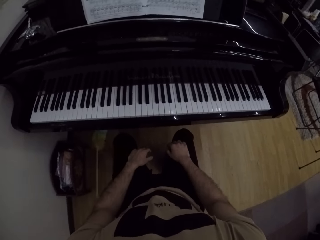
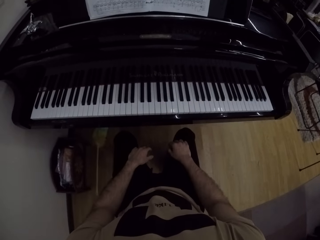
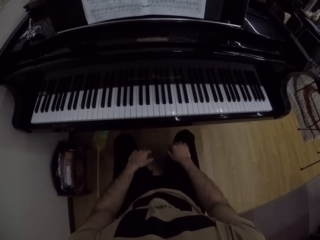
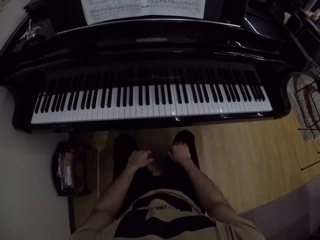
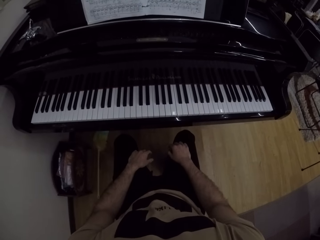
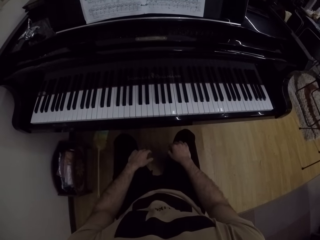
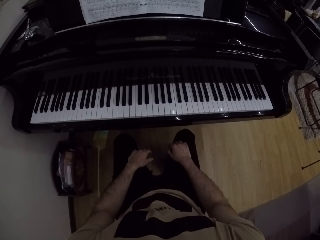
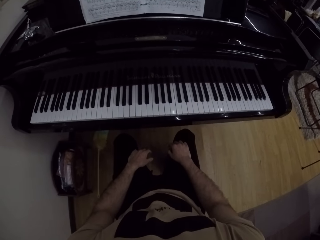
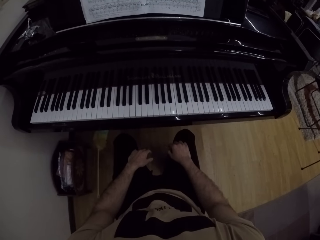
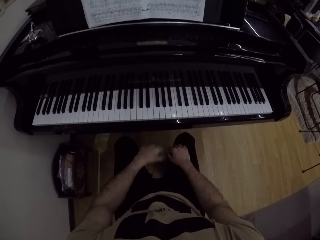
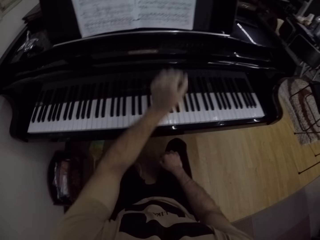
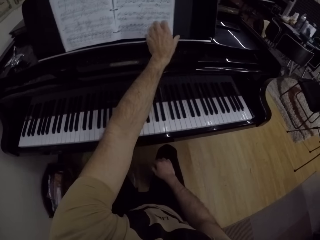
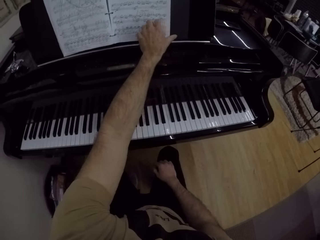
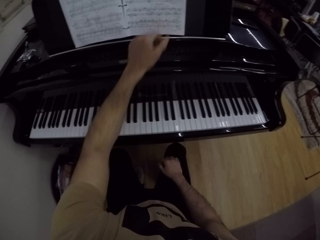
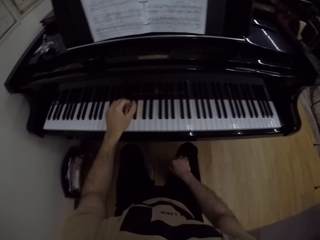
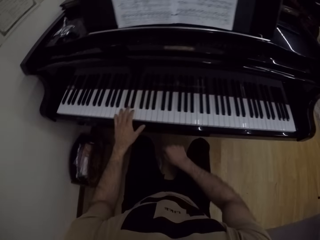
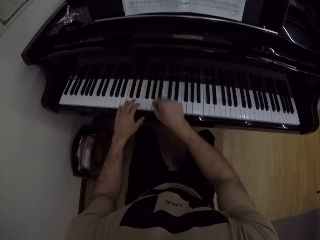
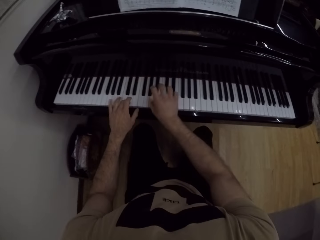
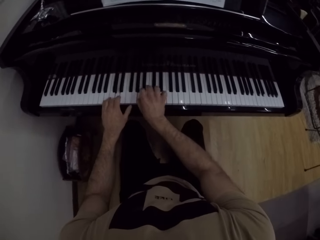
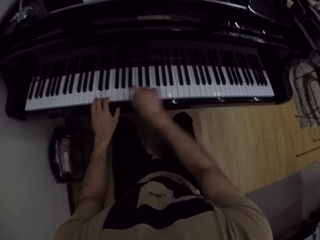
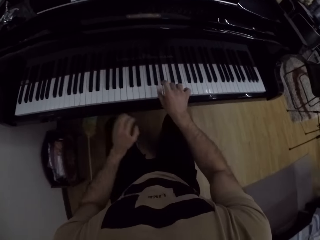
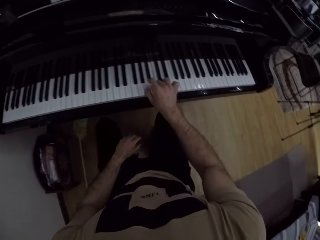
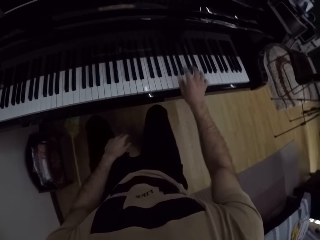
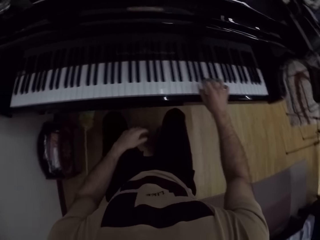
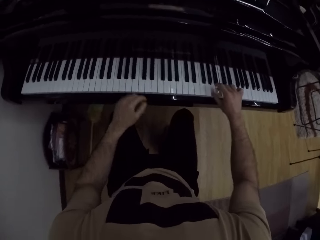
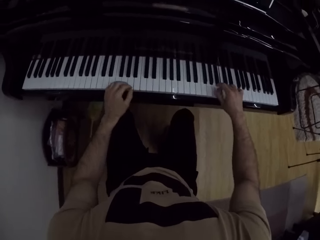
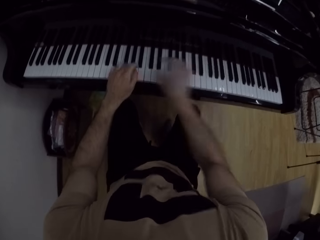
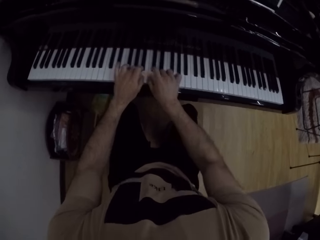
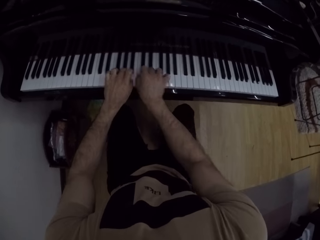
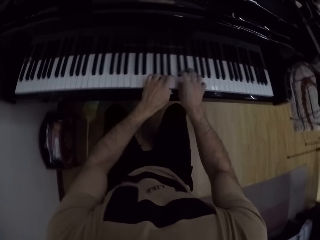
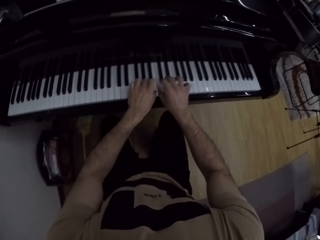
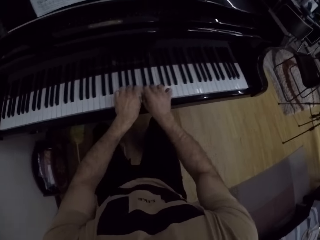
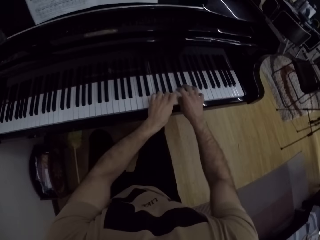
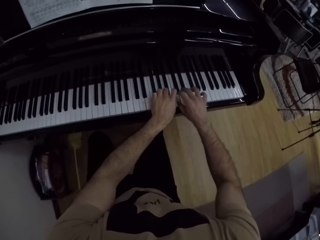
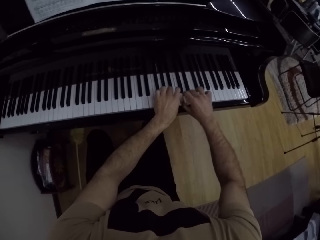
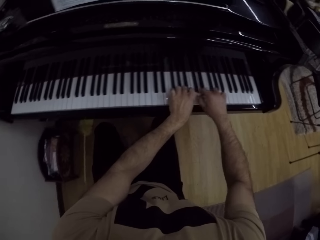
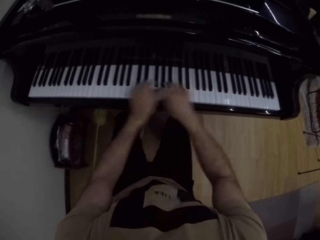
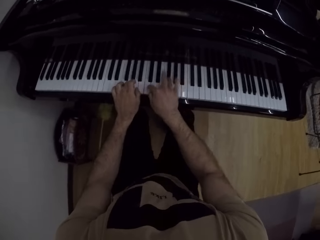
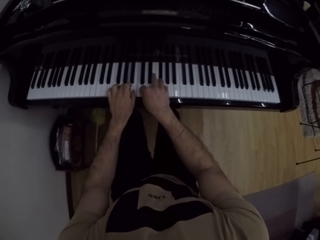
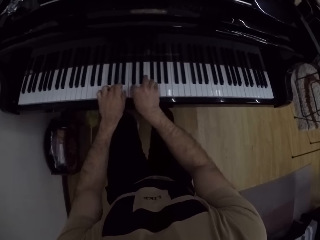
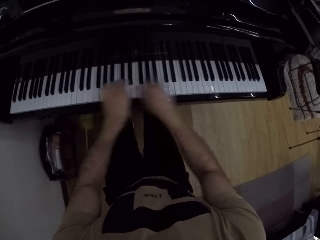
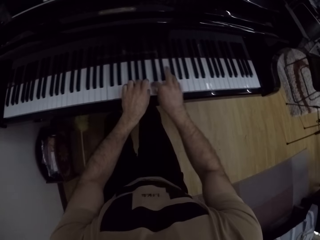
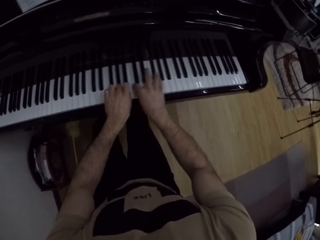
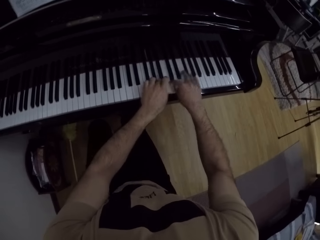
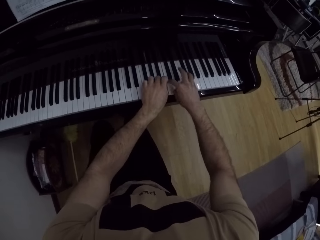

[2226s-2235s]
The camera wearer looks at the piano. He stretches his left hand towards a music notes book on the piano. He touches the book. He plays the piano with both hands.

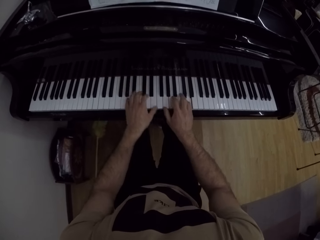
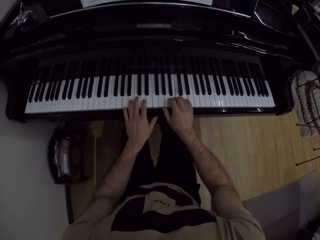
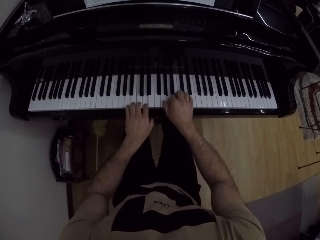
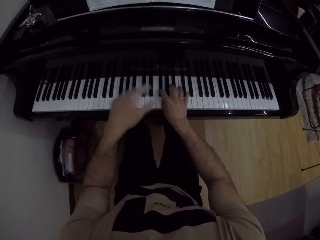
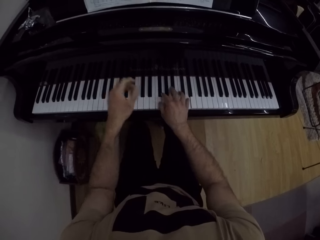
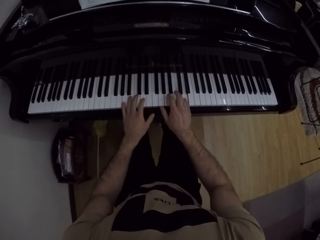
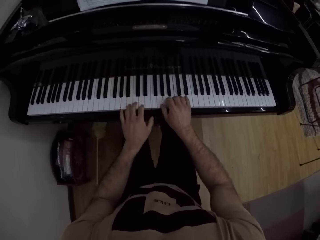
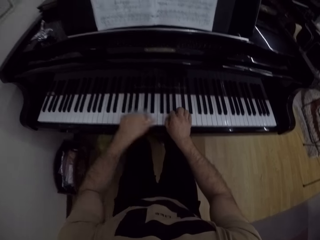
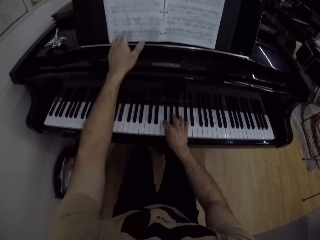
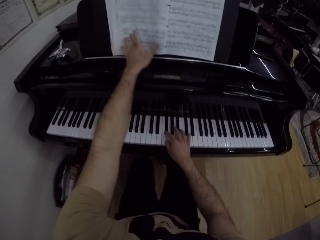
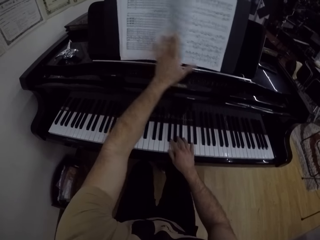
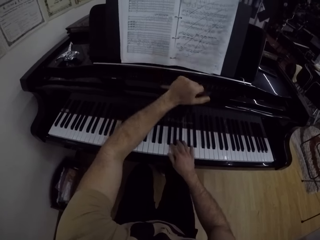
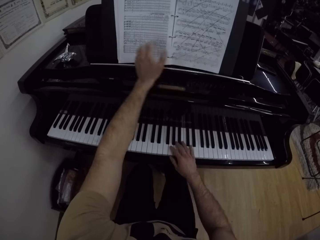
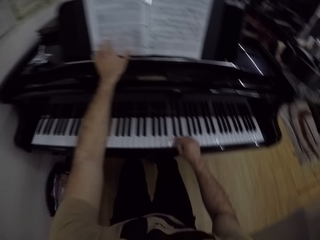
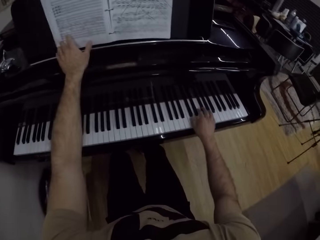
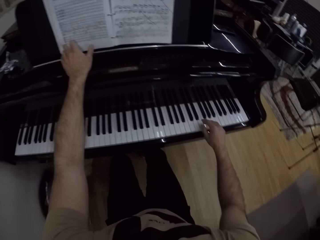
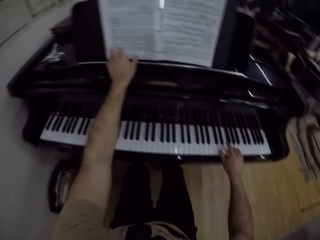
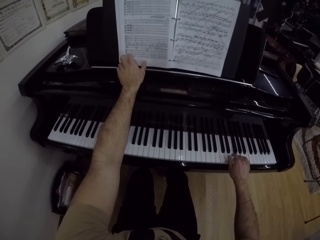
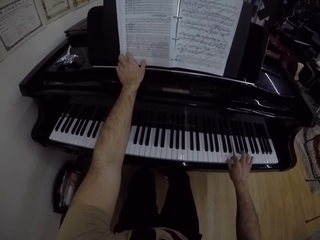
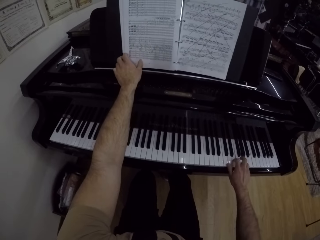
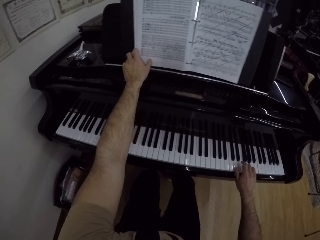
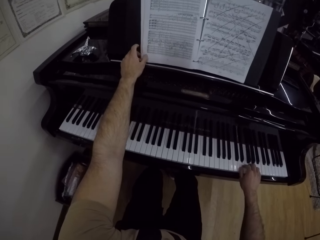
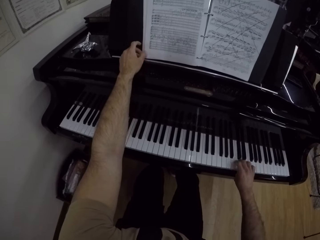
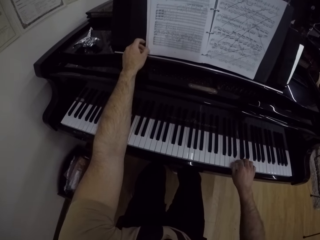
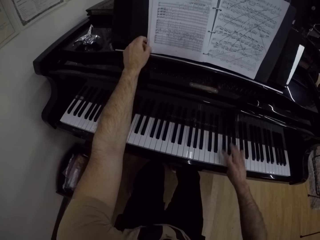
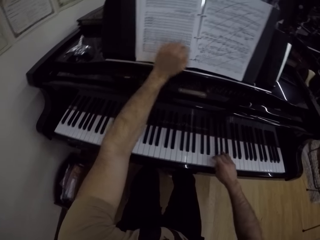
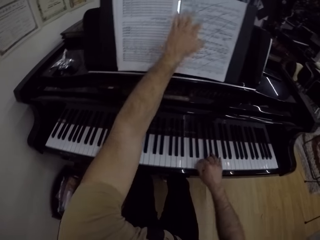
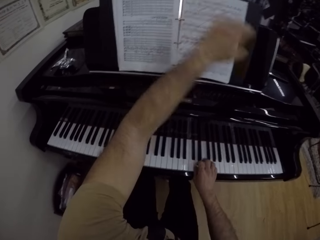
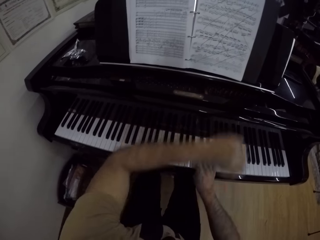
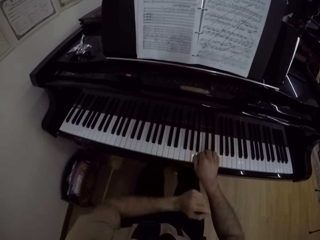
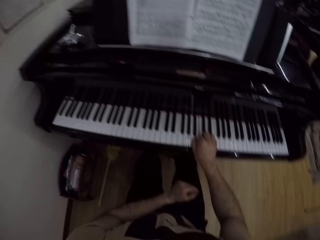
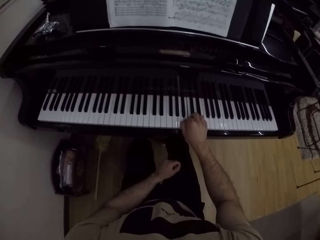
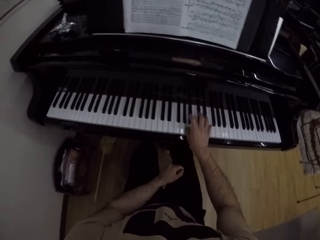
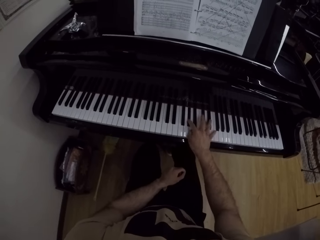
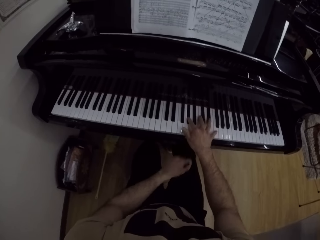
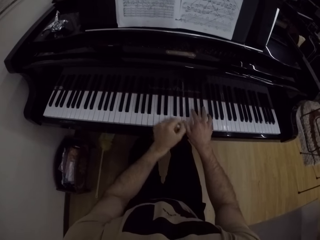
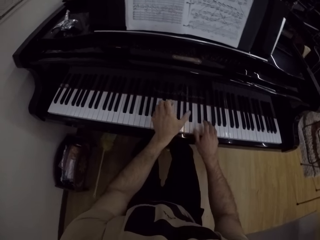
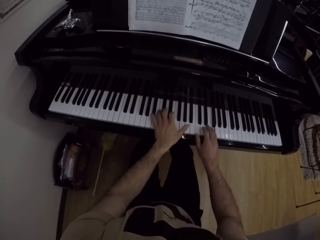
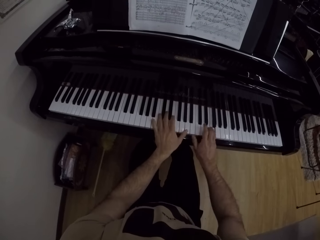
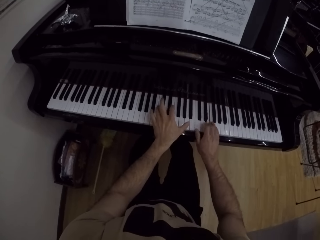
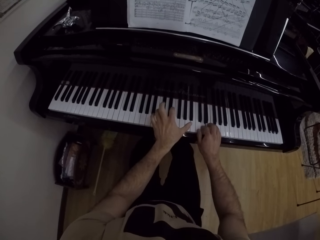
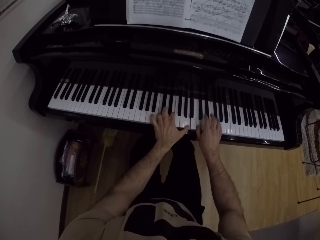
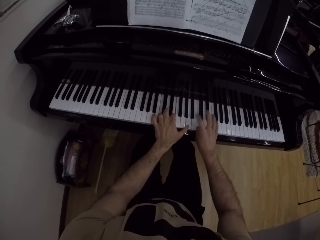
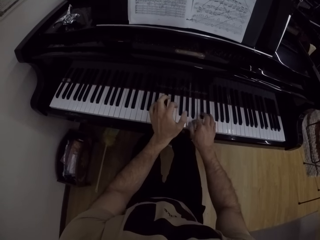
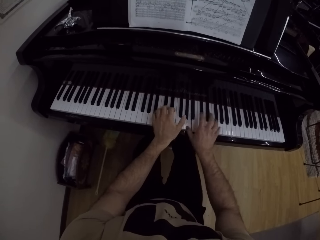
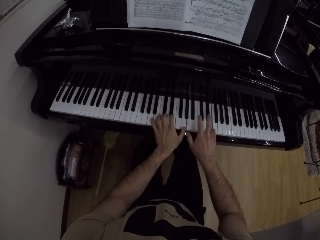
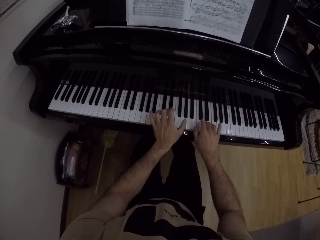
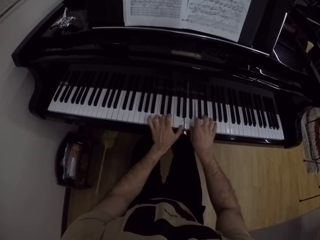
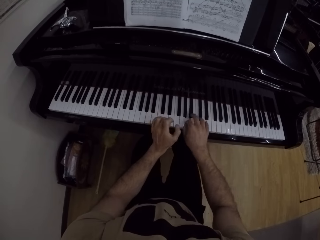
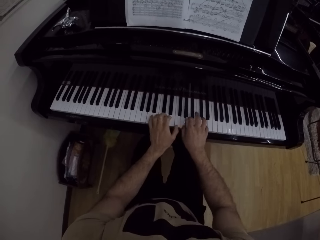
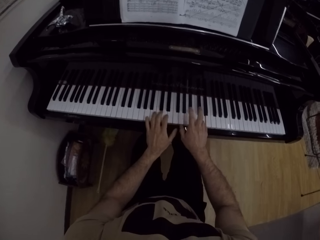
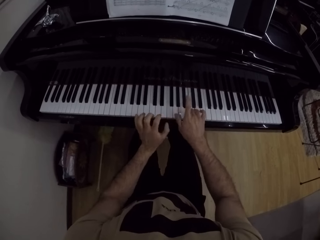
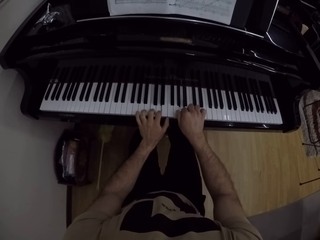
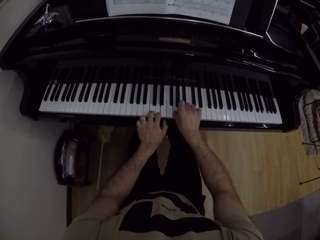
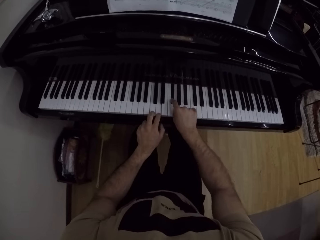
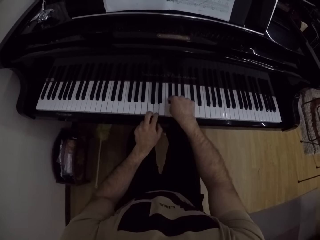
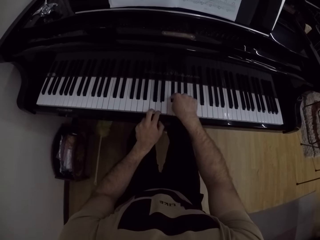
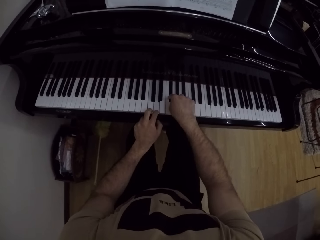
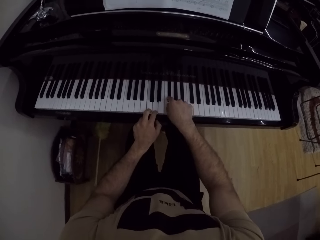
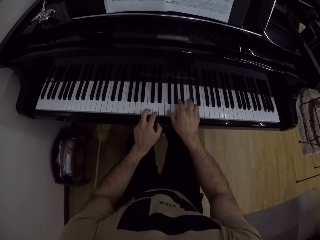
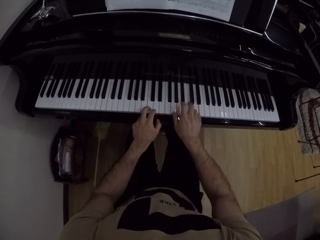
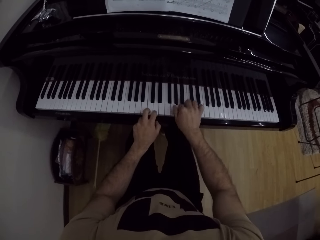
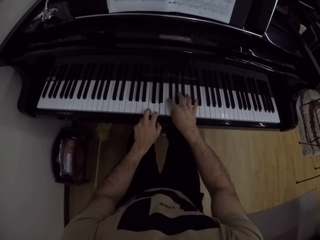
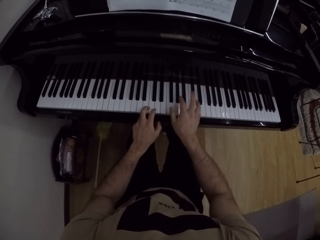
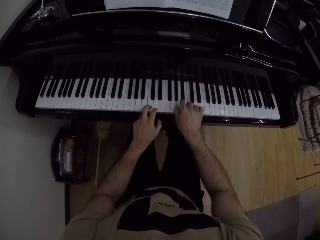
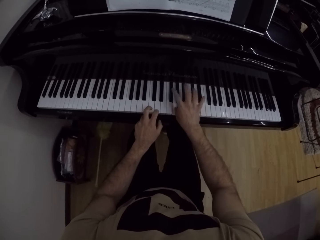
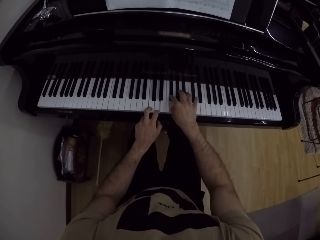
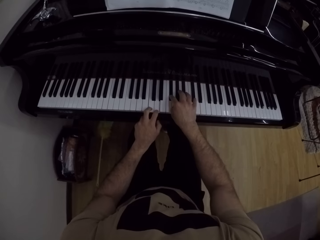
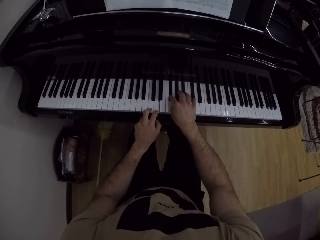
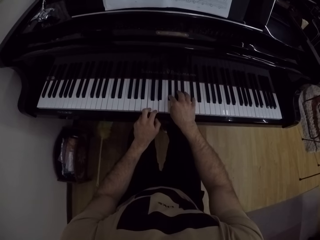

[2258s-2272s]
The camera wearer flips a page on the music notes book with his left hand. He plays the piano with his right hand. He plays the piano with both hands.
